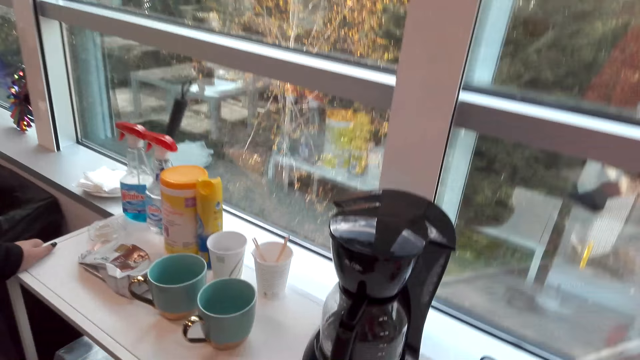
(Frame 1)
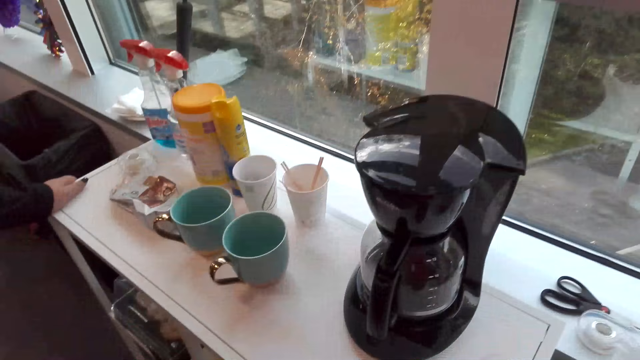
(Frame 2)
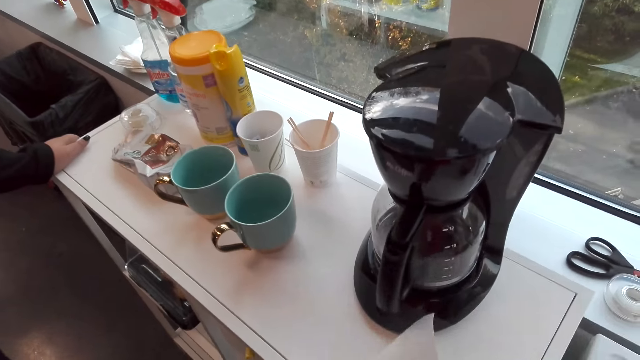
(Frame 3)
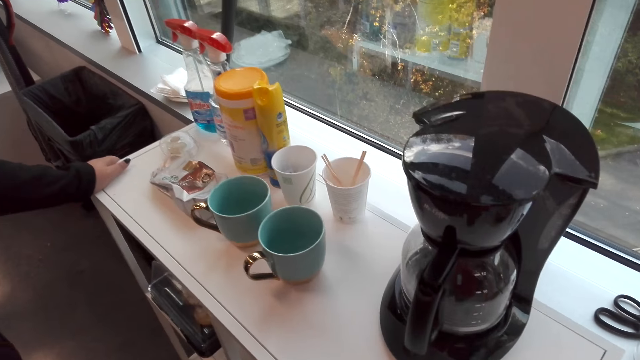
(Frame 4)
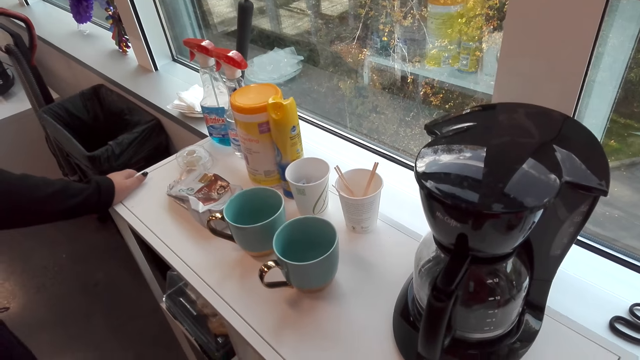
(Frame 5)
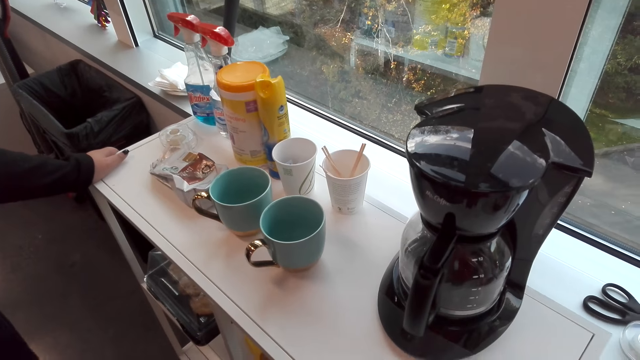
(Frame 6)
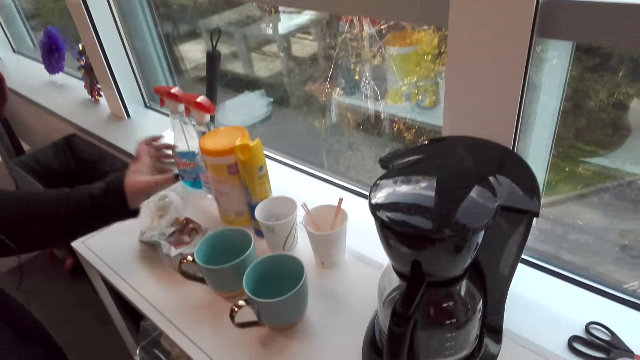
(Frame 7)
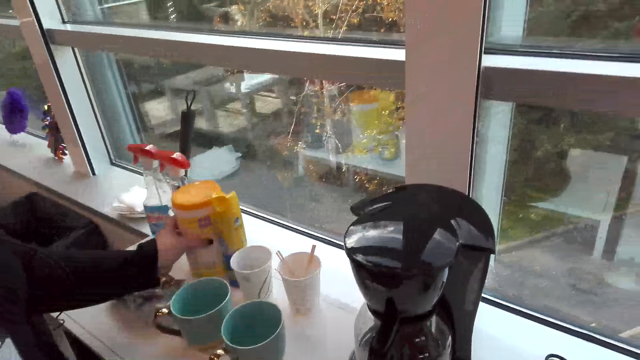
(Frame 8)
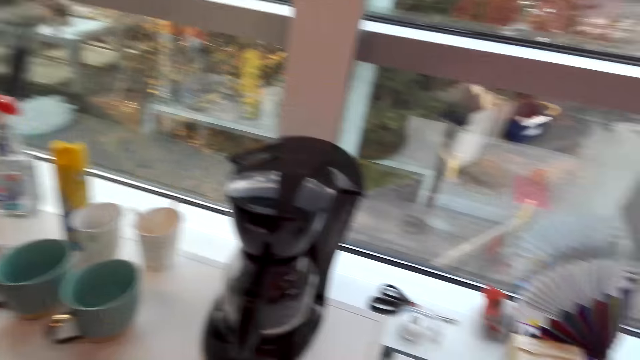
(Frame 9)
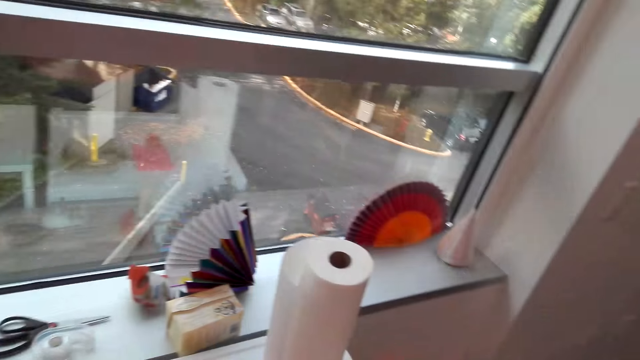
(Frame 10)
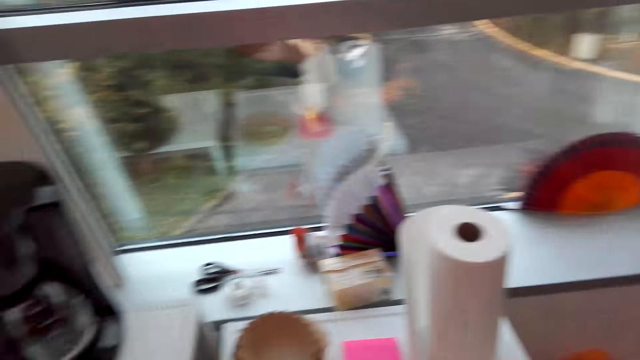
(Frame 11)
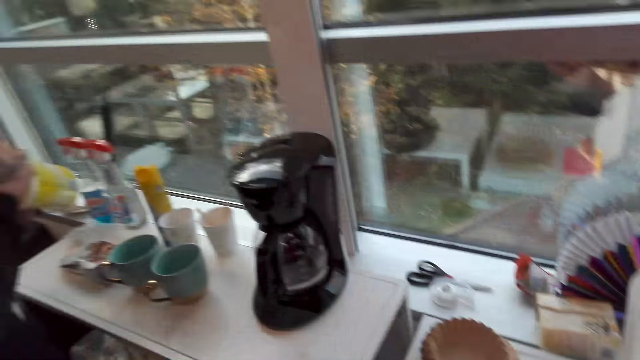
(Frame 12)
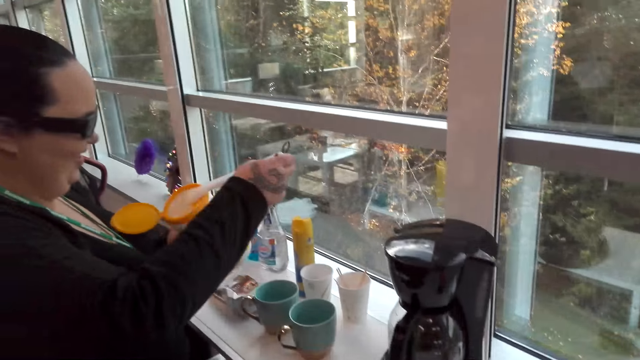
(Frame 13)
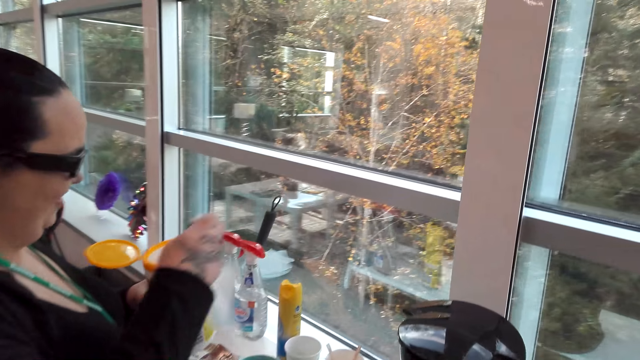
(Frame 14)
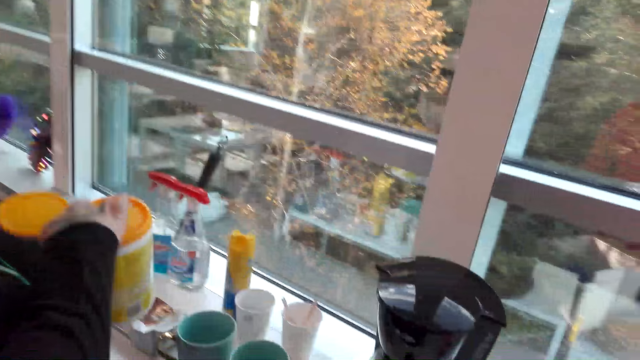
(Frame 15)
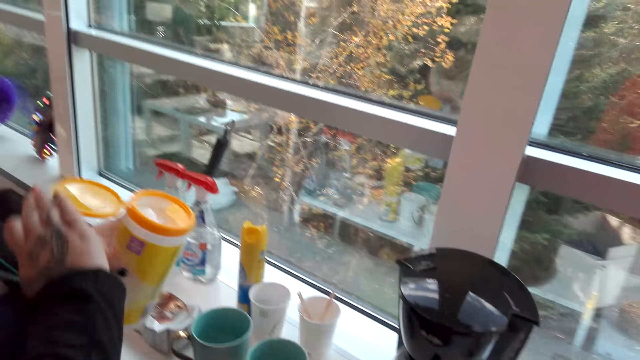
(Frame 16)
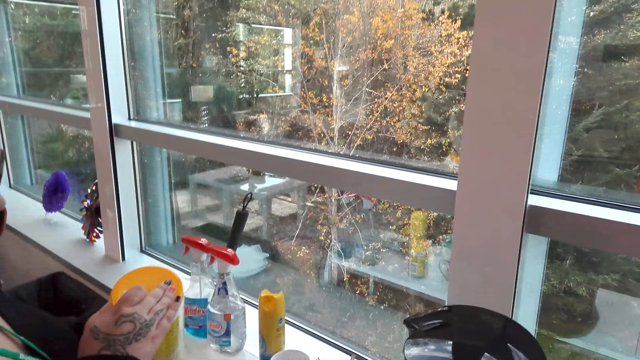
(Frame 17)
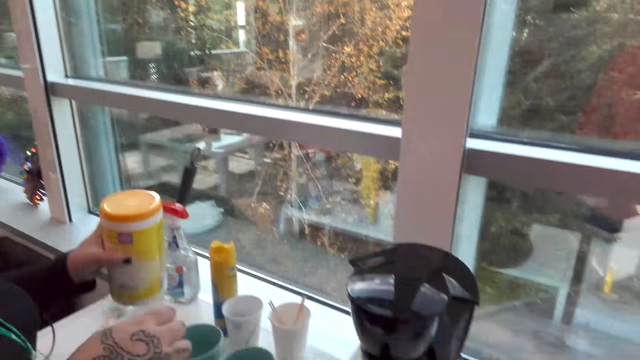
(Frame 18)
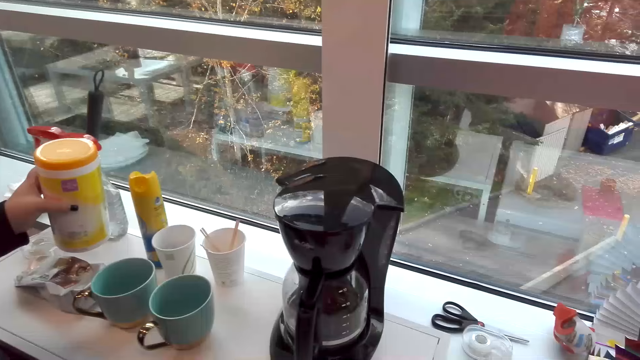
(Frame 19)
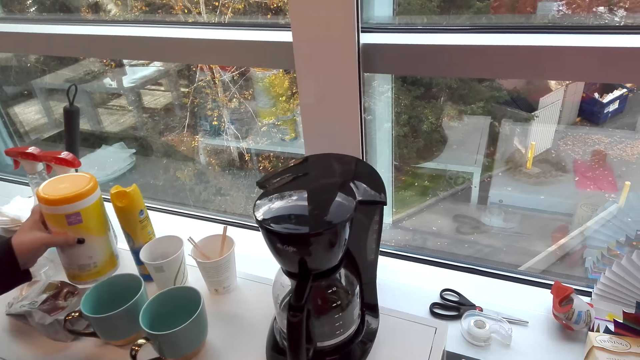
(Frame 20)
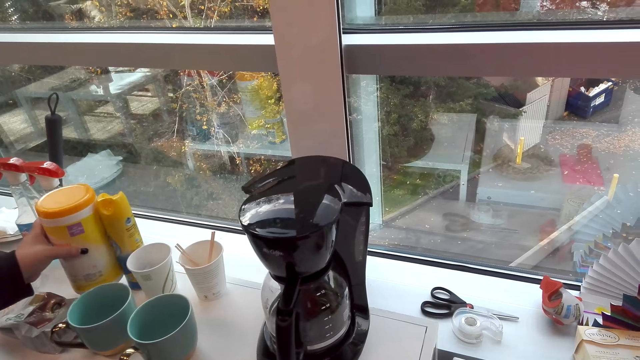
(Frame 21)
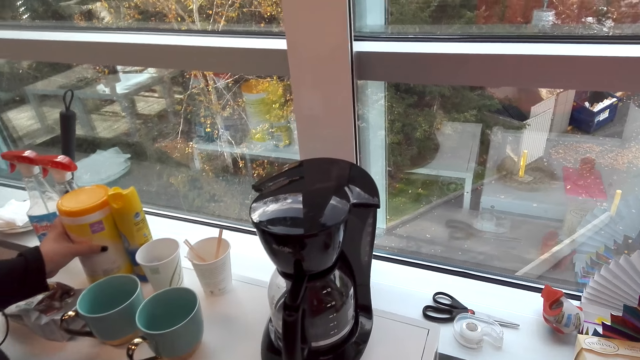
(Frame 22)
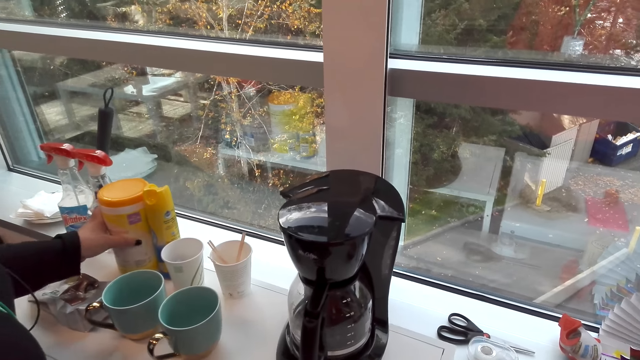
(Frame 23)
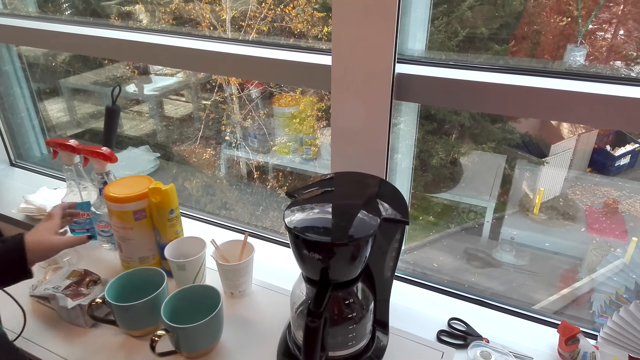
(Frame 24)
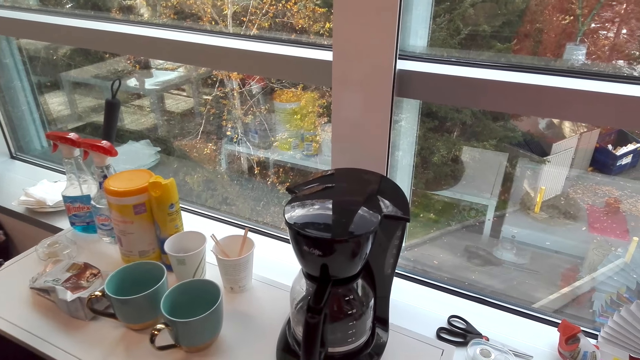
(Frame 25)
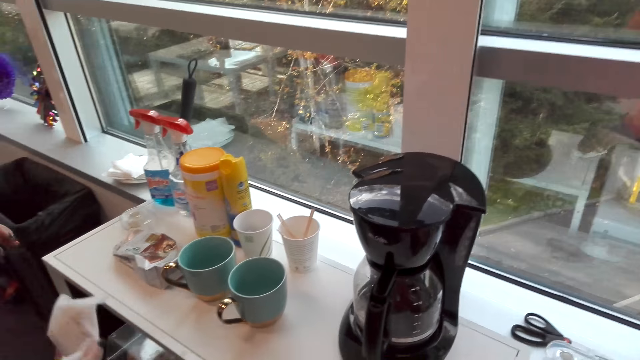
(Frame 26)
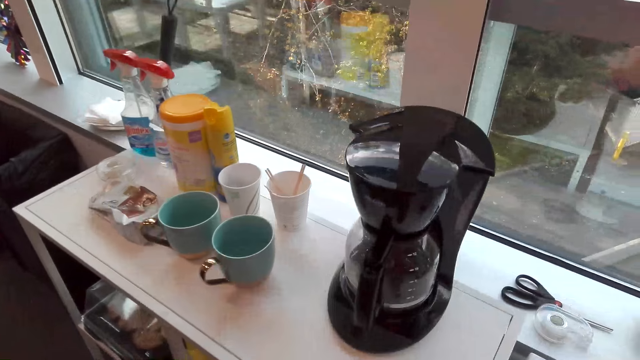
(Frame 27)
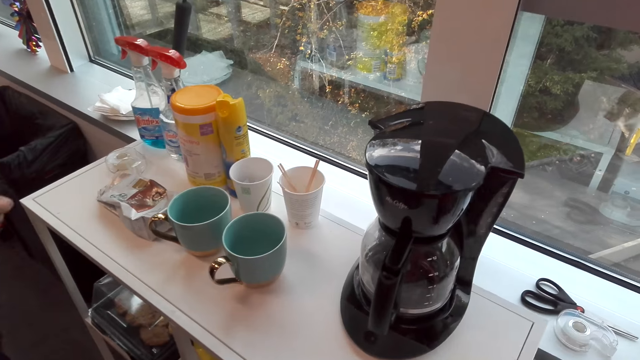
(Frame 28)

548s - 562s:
The camera wearer dialogues with a woman. They touch something and close the can. The woman drops a coffee maker.

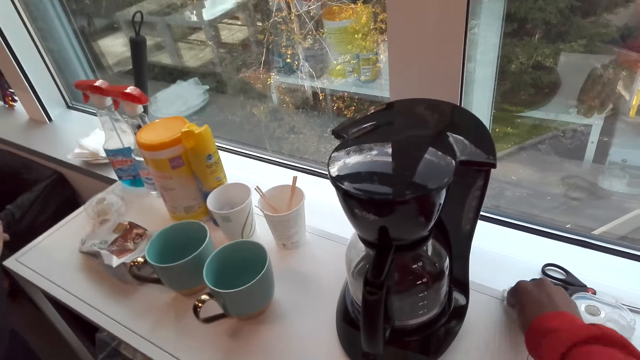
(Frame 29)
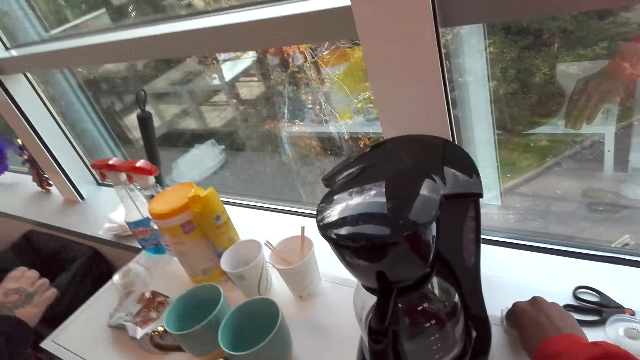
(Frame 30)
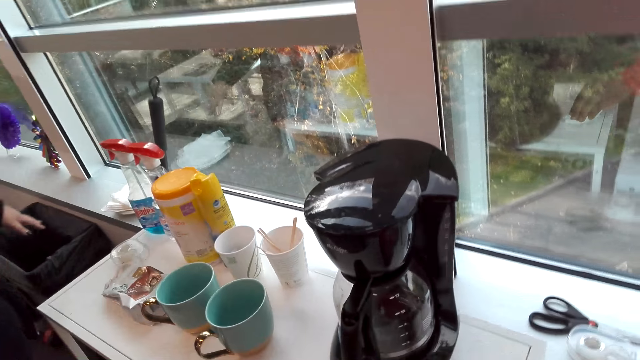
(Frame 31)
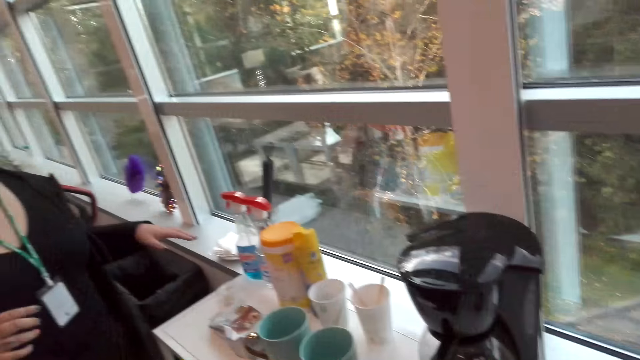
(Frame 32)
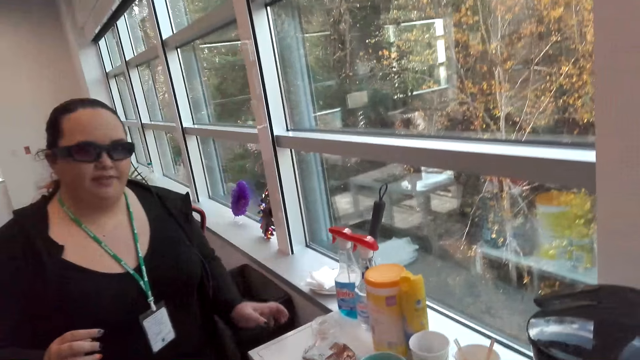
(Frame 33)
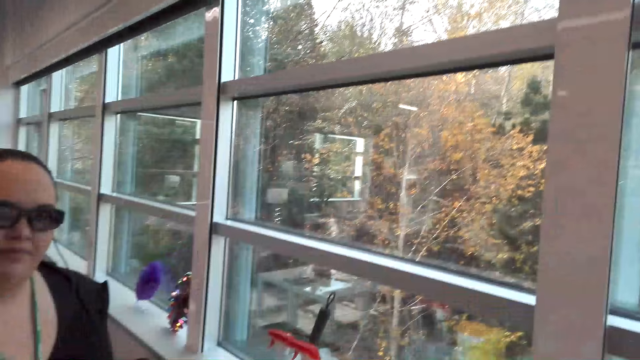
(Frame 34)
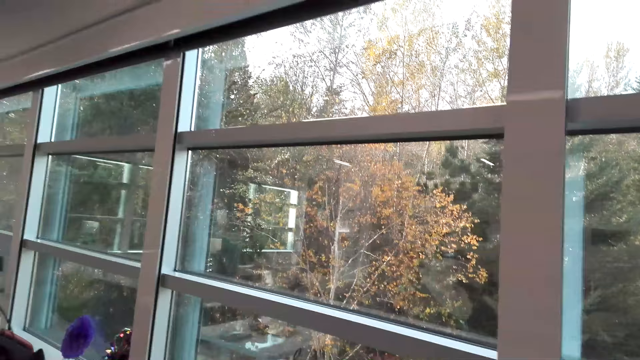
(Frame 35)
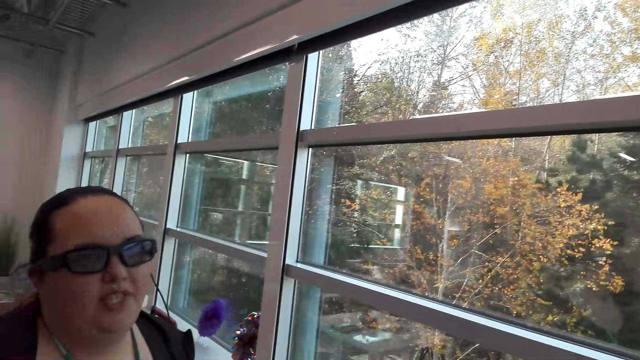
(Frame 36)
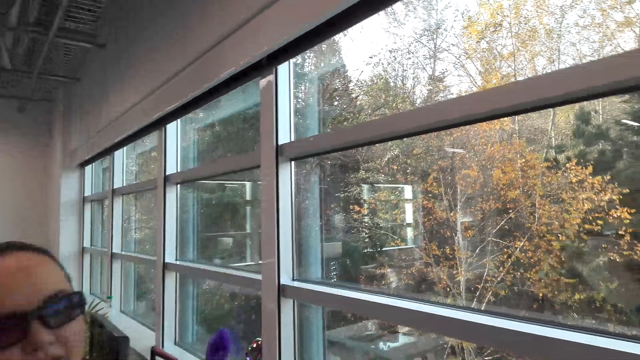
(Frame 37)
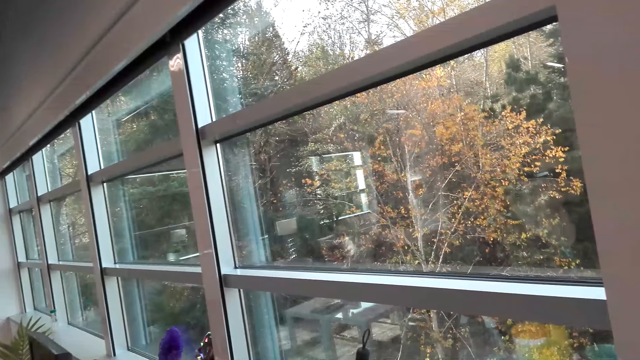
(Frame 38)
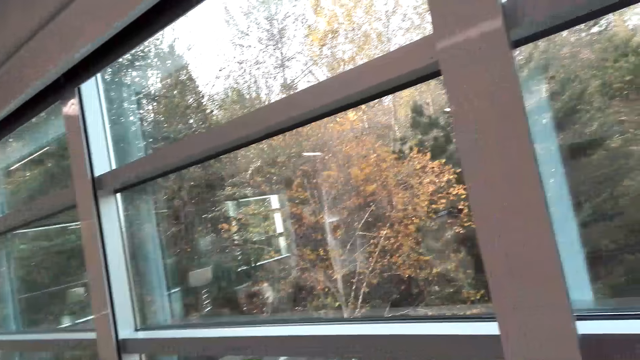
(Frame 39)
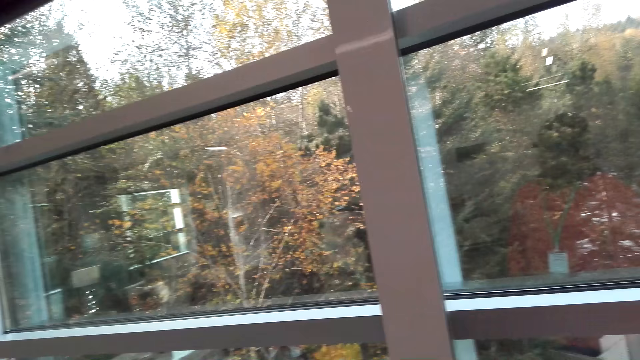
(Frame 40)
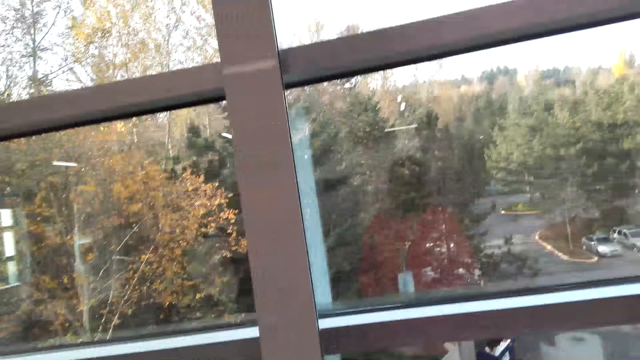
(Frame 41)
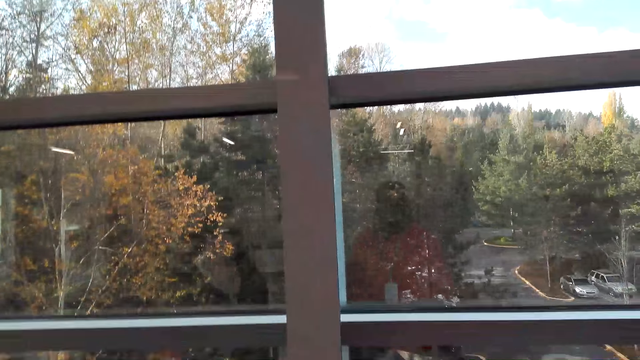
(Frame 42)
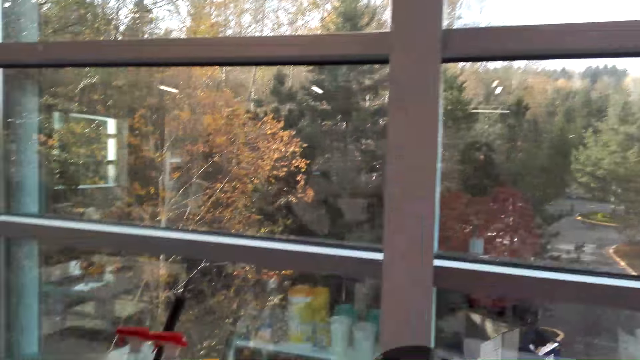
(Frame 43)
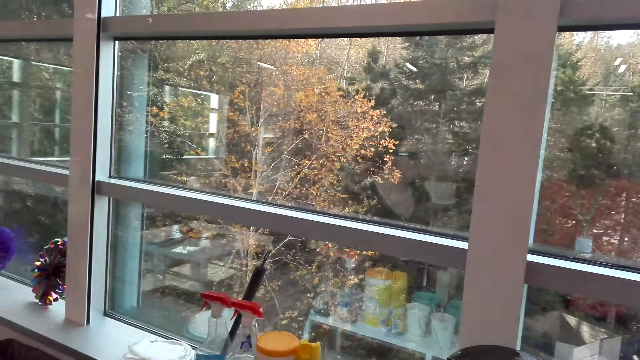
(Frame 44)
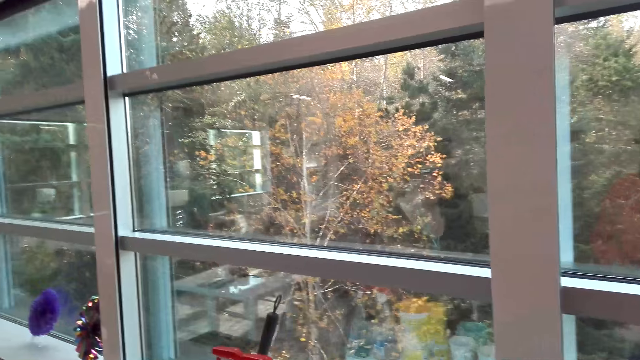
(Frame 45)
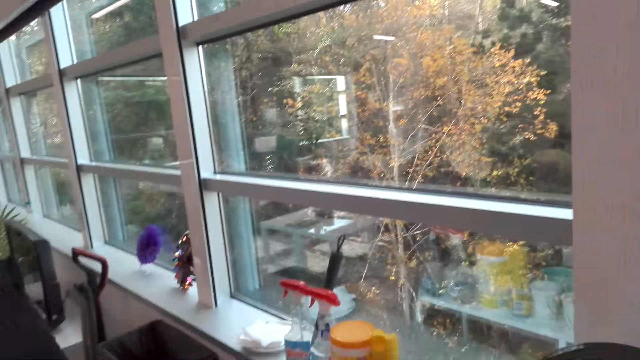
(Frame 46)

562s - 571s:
The camera wearer wipes the table. They dialogue with a woman.
